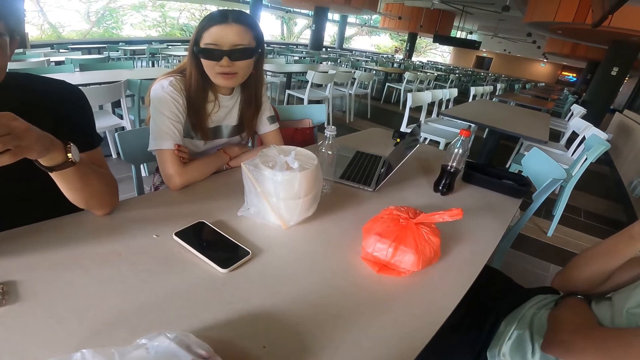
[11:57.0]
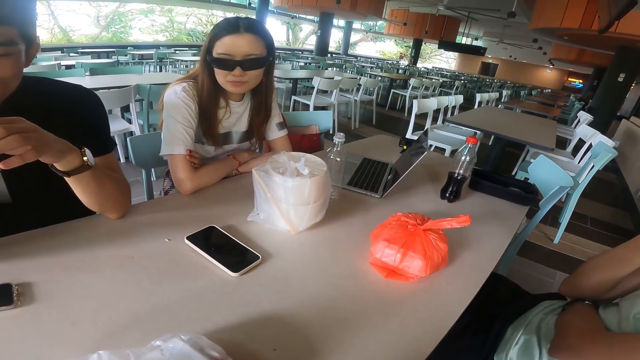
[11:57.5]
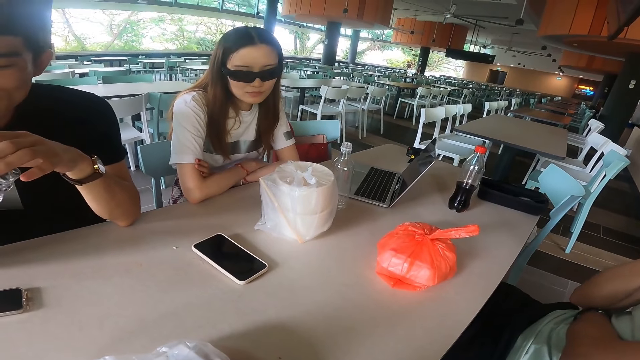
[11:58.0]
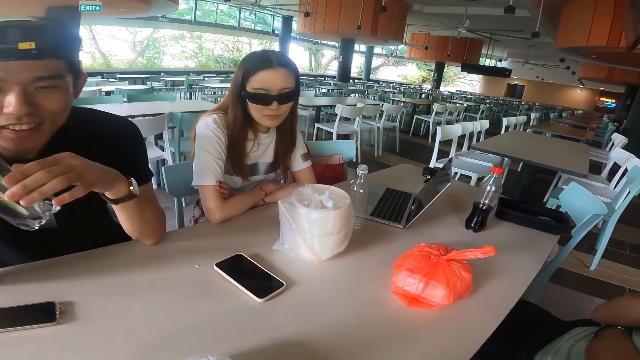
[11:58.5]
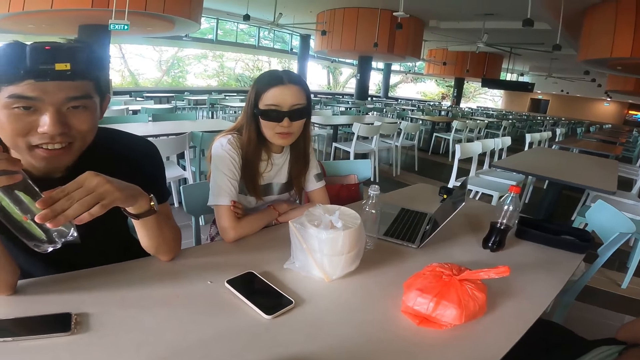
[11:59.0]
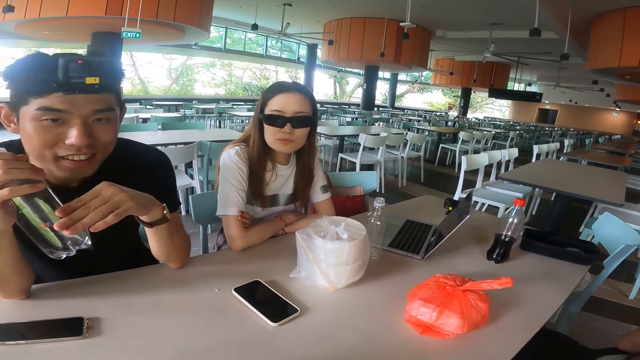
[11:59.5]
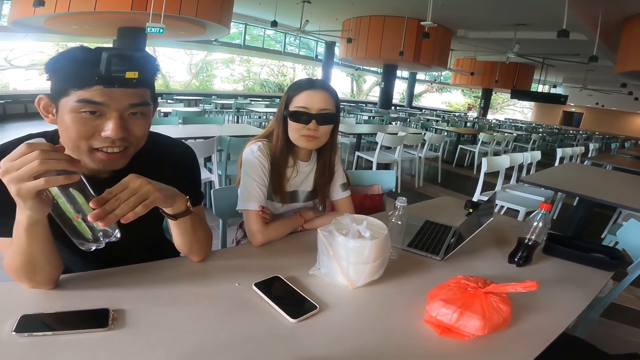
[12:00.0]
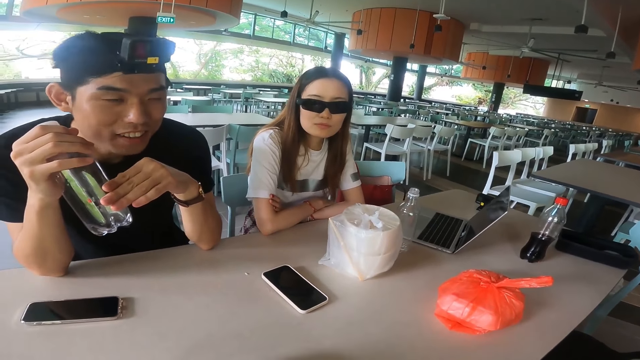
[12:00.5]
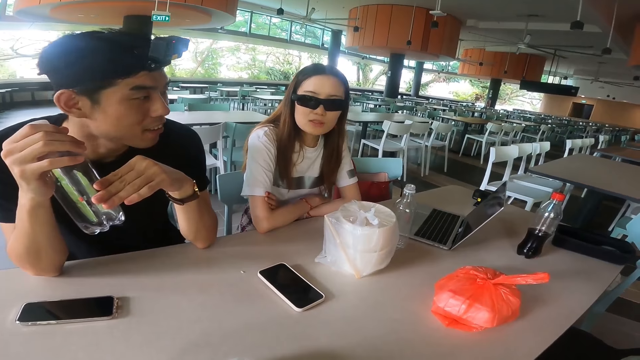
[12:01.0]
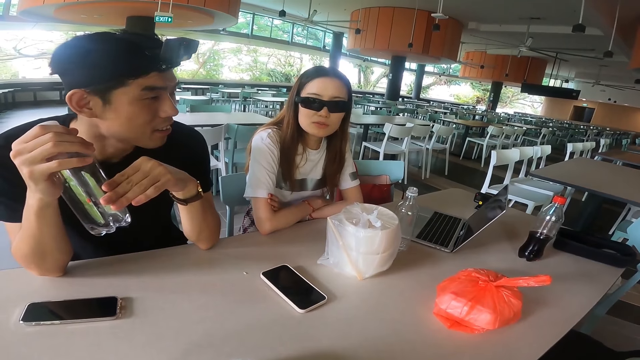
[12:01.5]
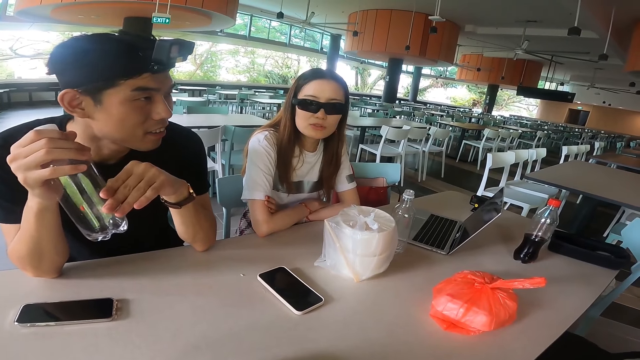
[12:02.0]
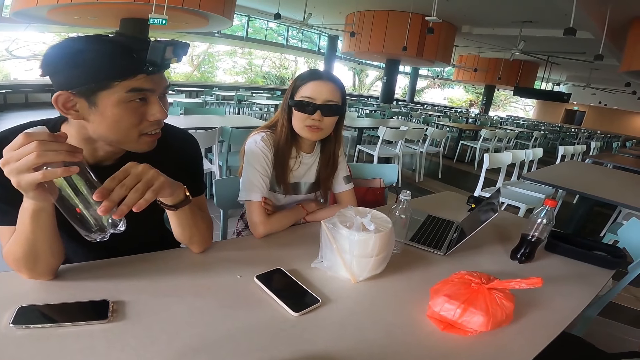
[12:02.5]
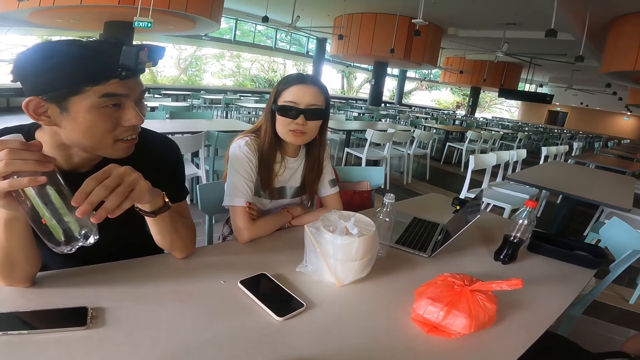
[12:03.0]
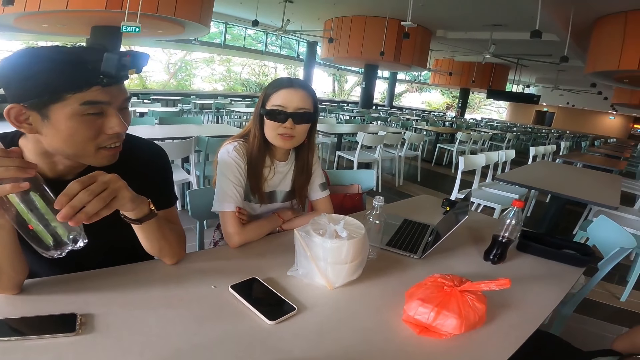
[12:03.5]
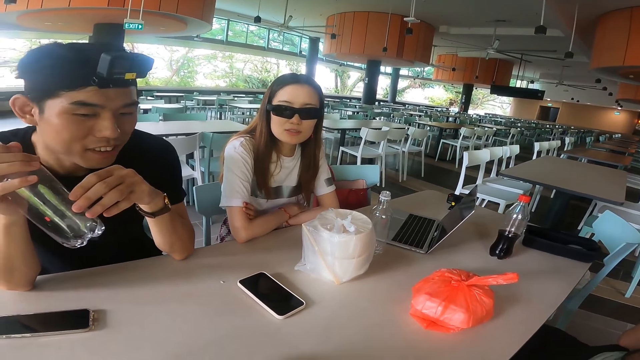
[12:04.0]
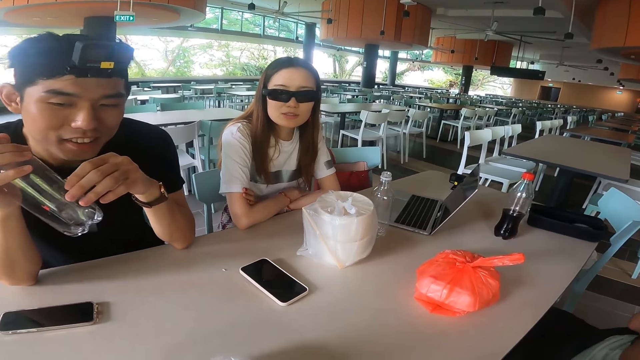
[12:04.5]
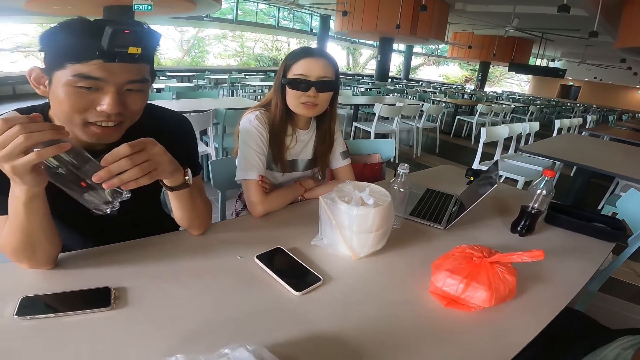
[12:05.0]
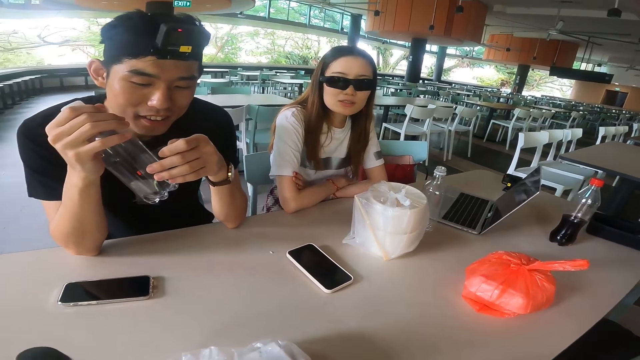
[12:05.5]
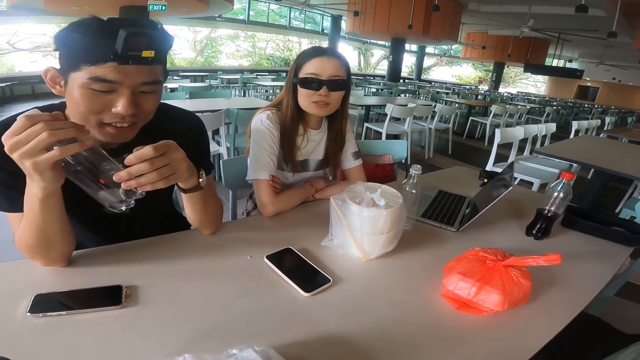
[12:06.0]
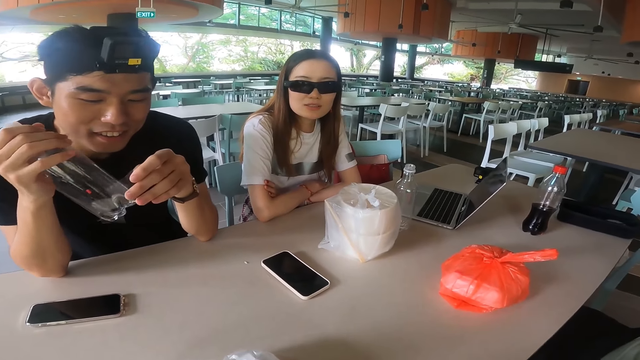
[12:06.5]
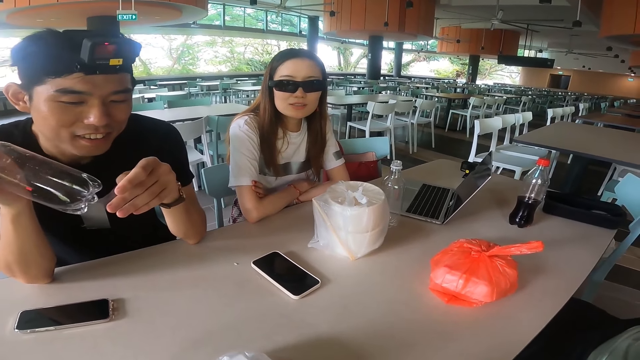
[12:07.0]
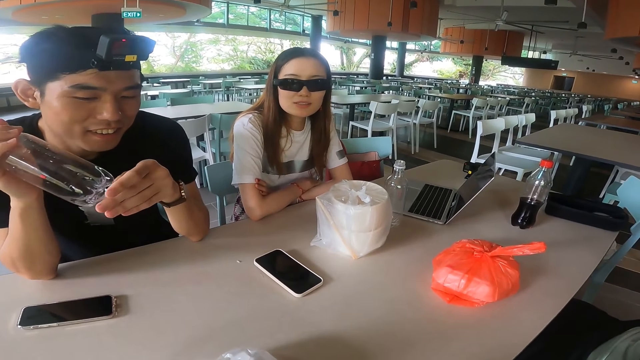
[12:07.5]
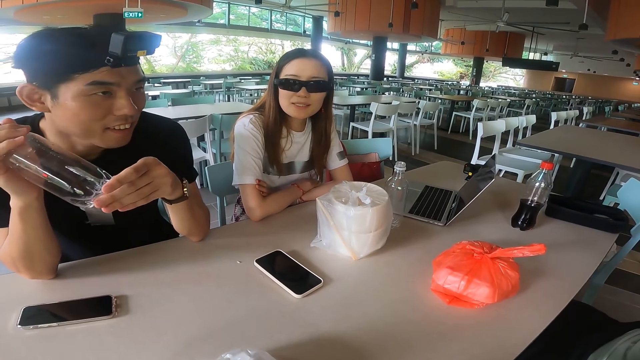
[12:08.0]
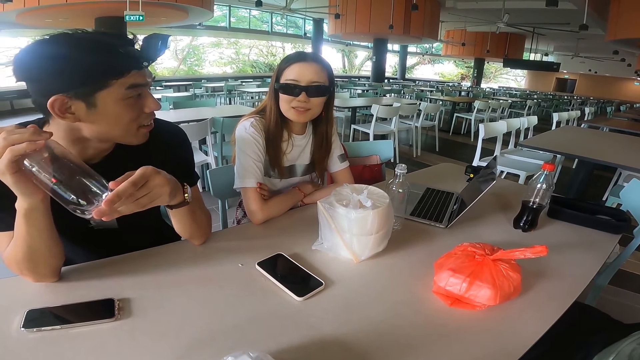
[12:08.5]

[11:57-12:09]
The camera wearer gestures with hands.

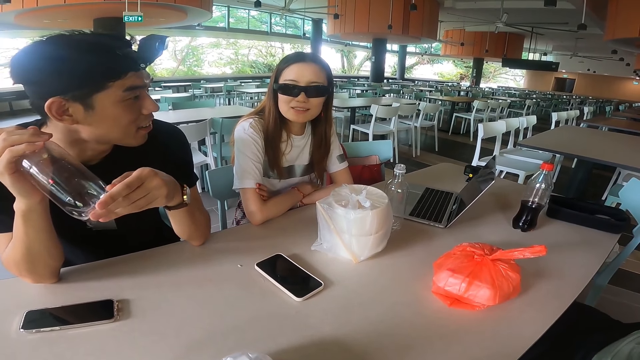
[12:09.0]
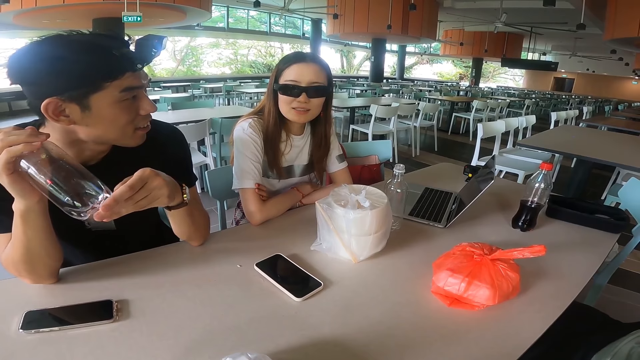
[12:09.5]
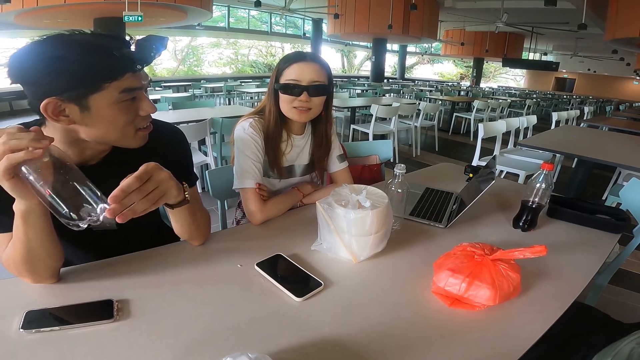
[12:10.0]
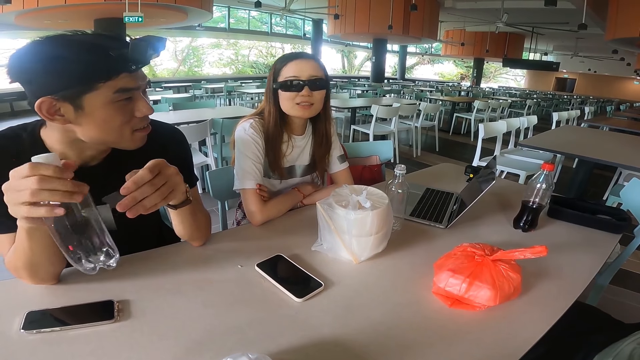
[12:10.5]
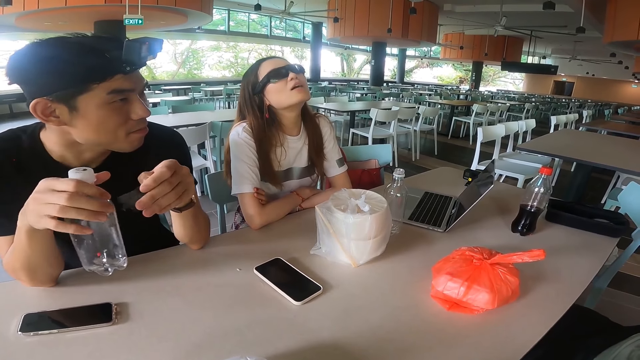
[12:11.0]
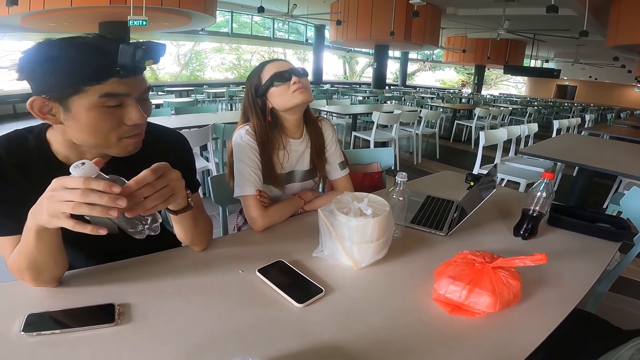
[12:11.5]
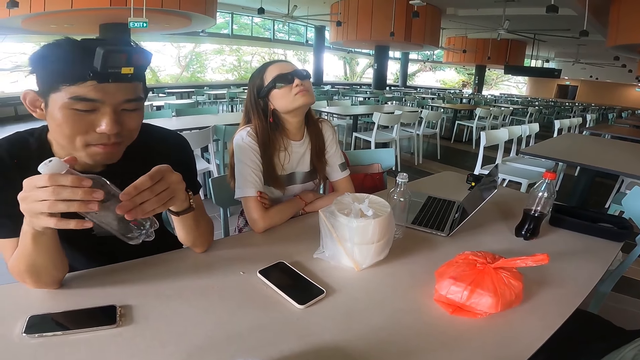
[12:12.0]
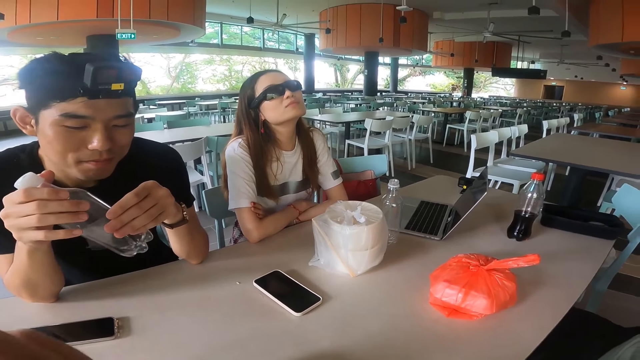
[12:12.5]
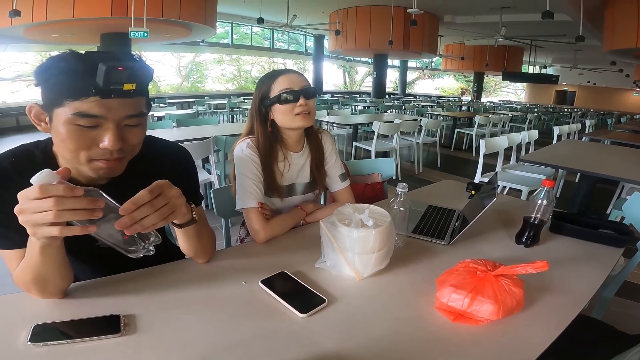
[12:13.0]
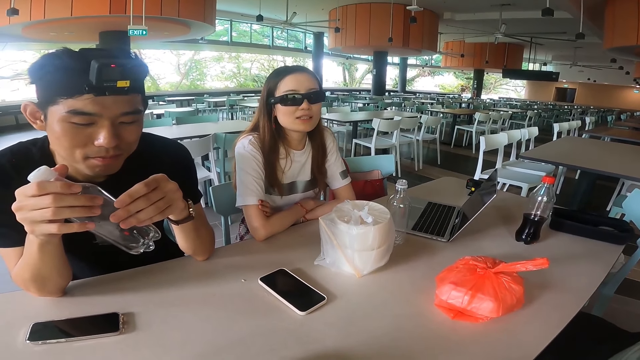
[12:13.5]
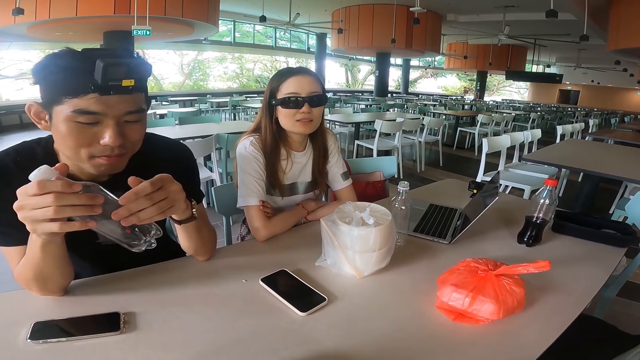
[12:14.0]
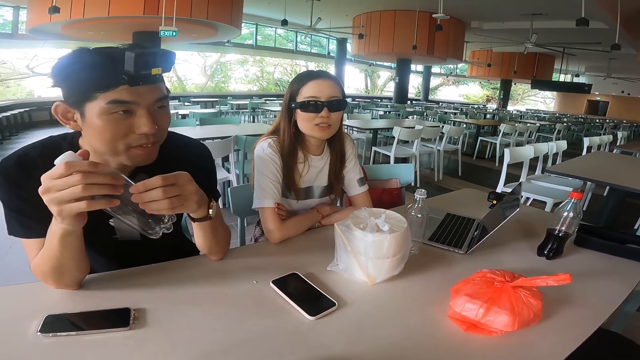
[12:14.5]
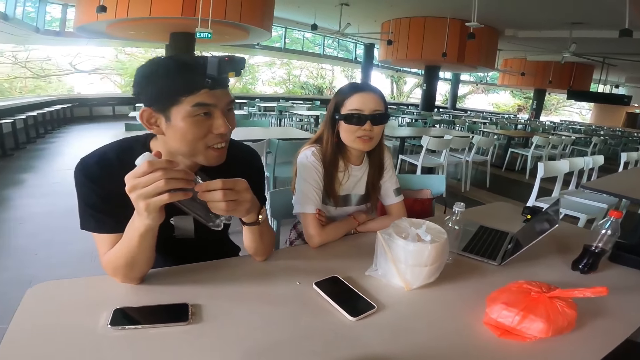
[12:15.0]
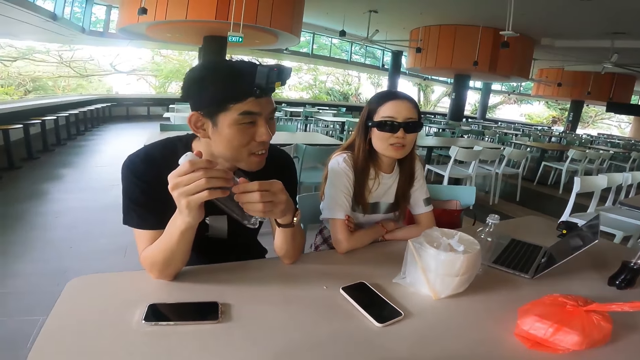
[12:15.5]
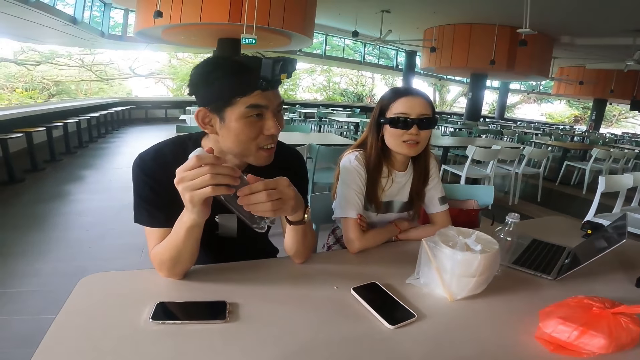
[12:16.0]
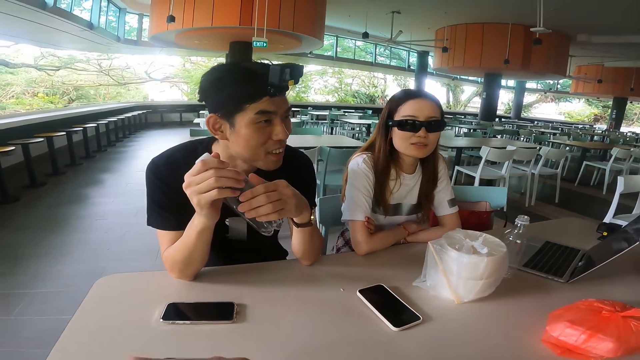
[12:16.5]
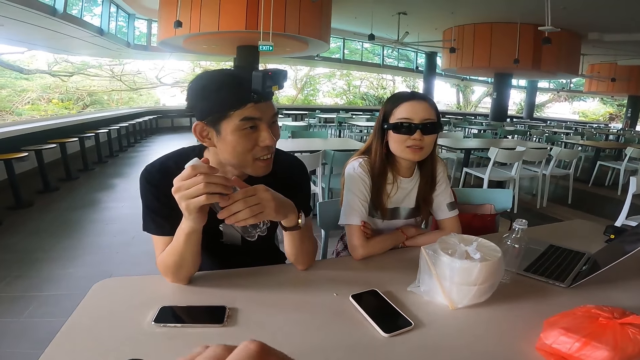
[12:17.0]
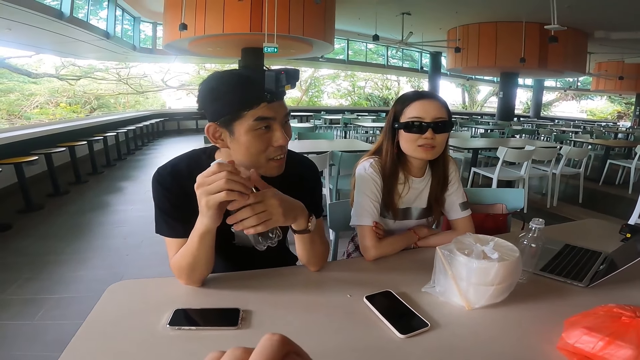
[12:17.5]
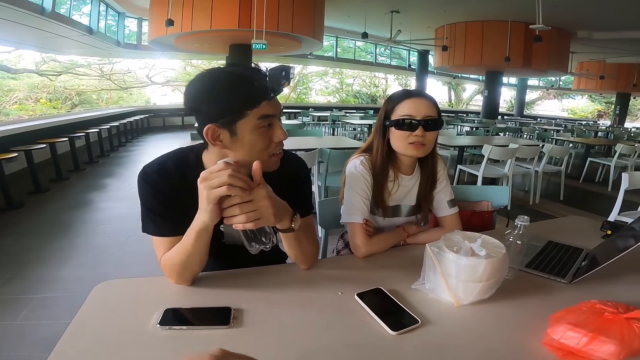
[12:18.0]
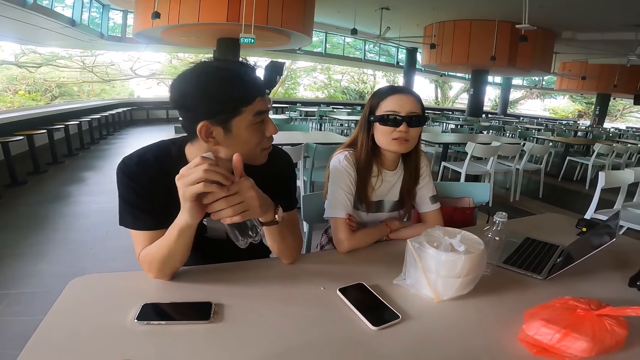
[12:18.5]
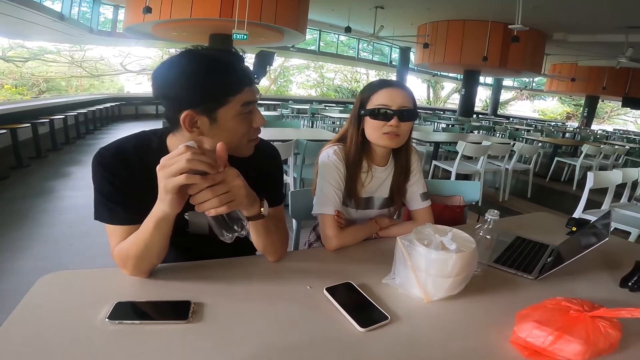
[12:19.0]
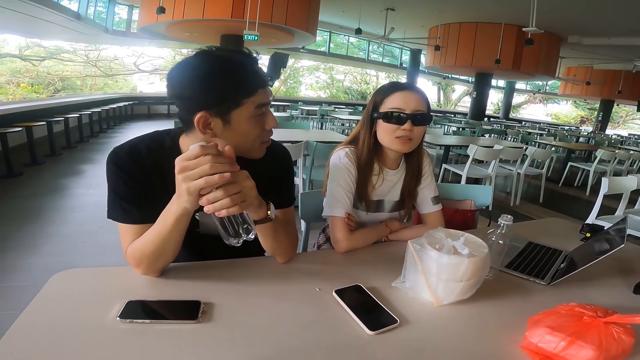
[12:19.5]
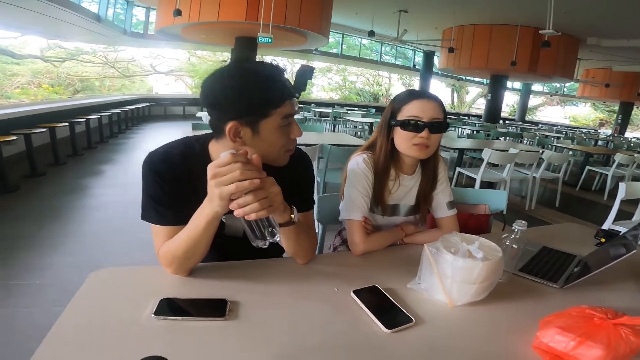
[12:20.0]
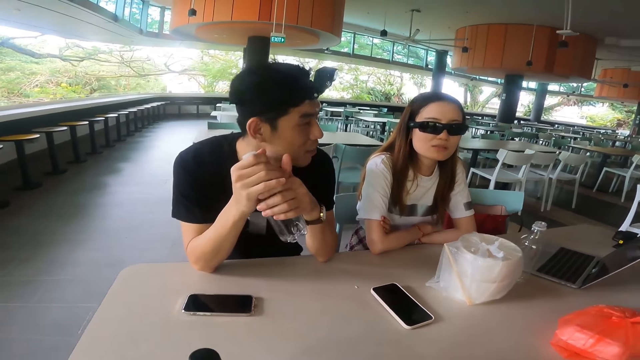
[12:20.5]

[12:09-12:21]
The camera wearer adjusts hands.
